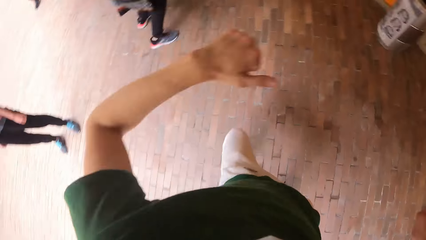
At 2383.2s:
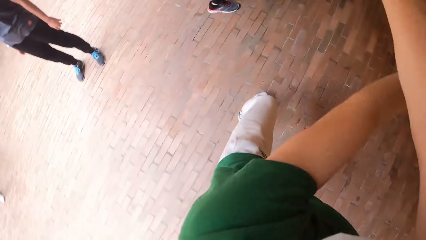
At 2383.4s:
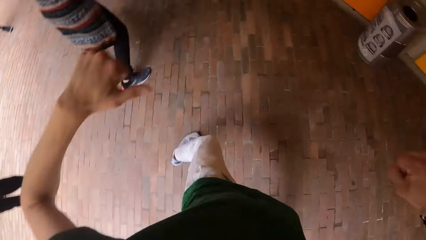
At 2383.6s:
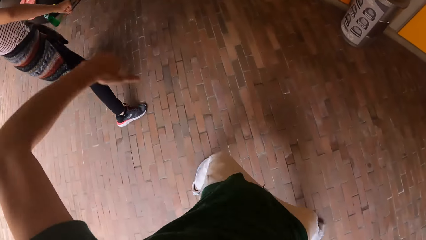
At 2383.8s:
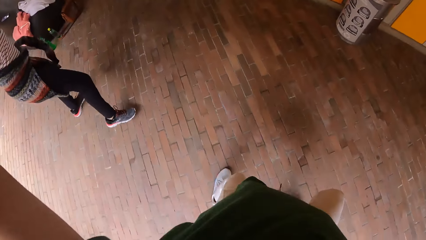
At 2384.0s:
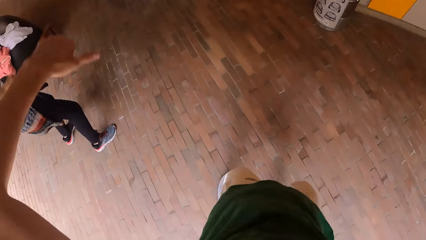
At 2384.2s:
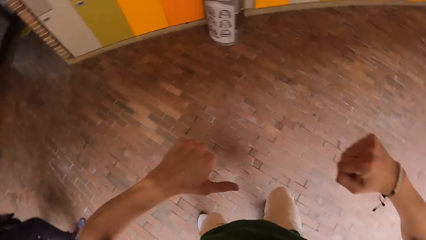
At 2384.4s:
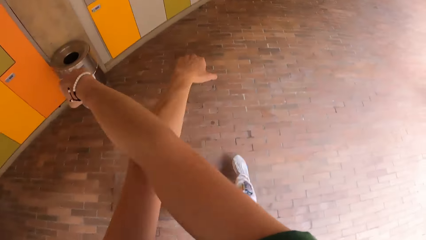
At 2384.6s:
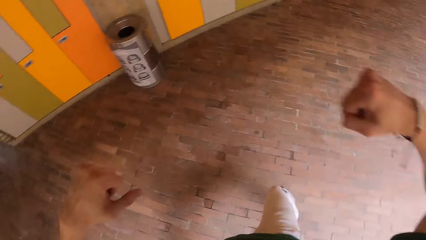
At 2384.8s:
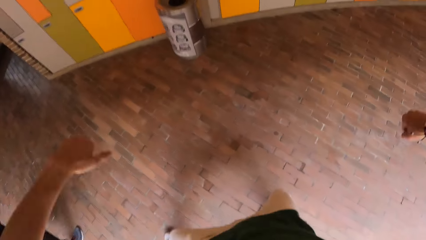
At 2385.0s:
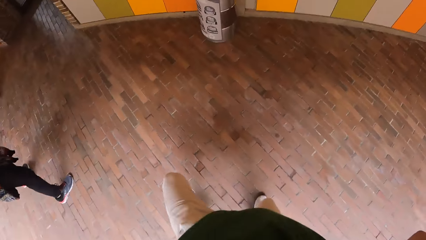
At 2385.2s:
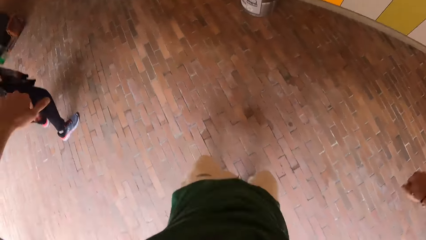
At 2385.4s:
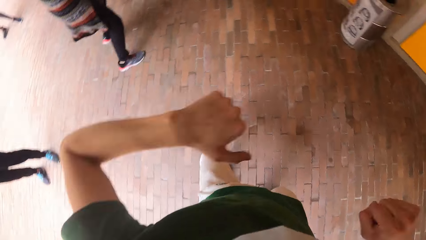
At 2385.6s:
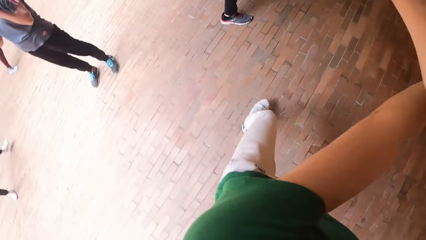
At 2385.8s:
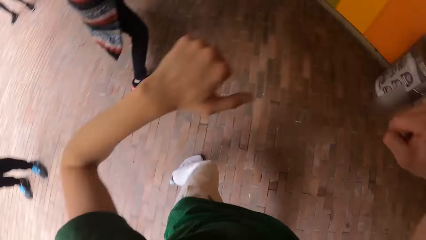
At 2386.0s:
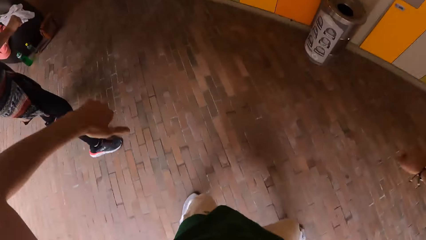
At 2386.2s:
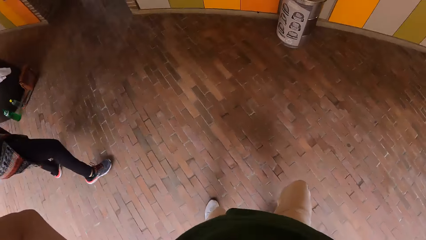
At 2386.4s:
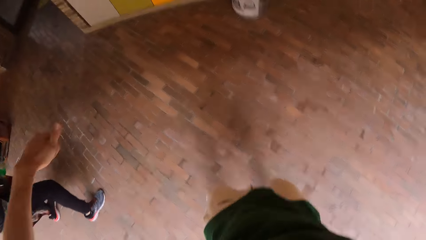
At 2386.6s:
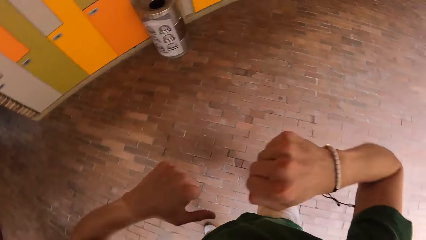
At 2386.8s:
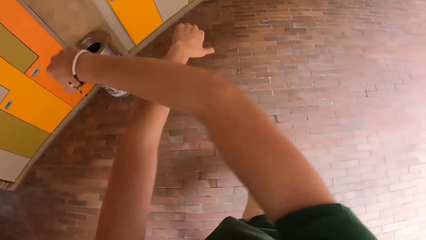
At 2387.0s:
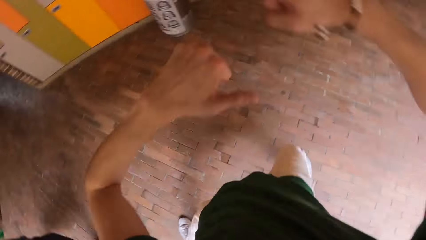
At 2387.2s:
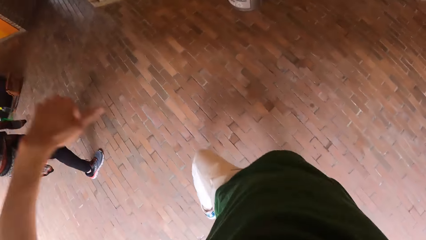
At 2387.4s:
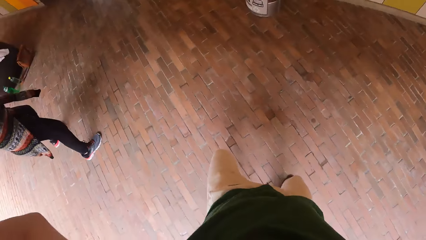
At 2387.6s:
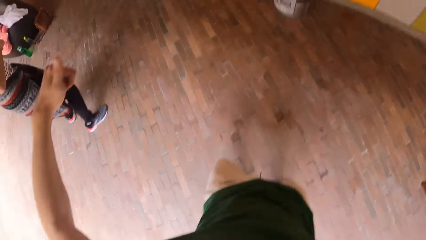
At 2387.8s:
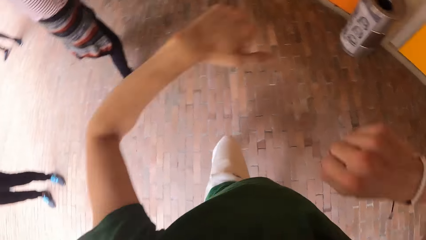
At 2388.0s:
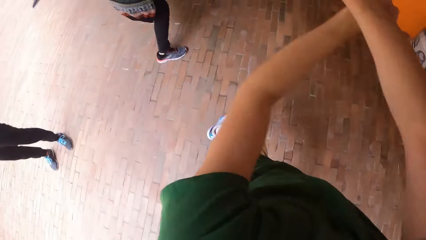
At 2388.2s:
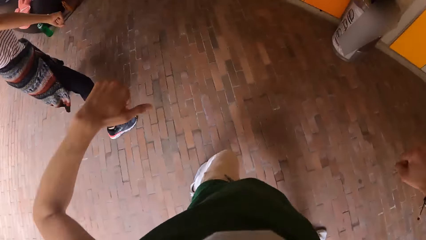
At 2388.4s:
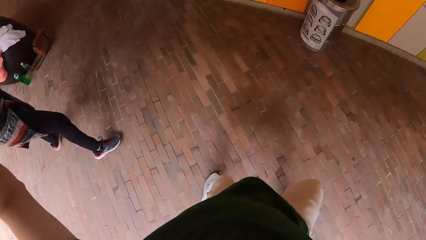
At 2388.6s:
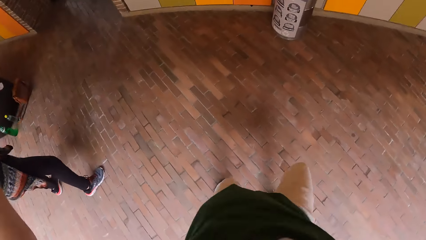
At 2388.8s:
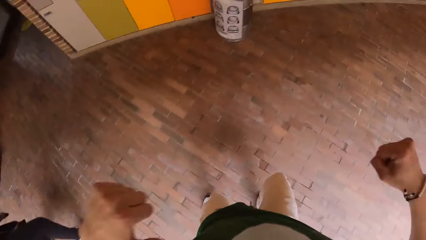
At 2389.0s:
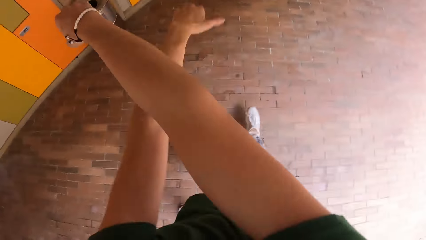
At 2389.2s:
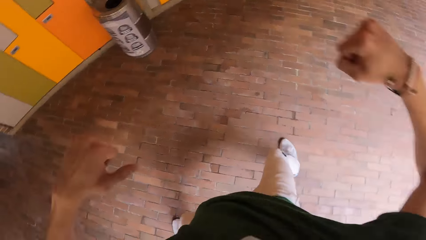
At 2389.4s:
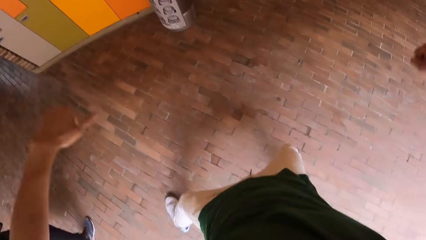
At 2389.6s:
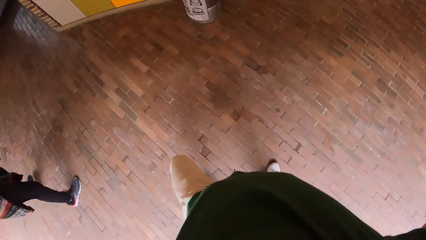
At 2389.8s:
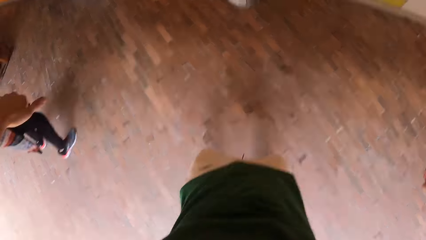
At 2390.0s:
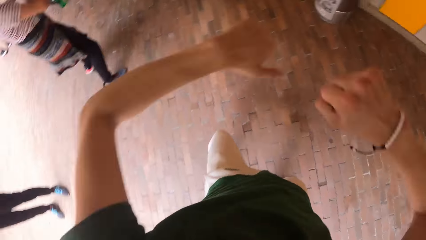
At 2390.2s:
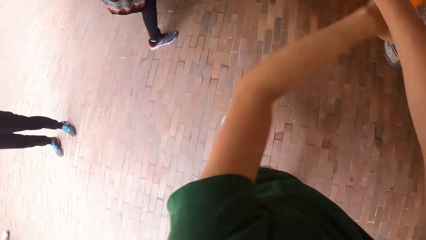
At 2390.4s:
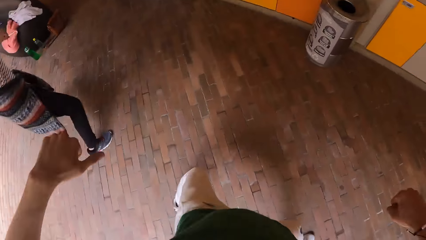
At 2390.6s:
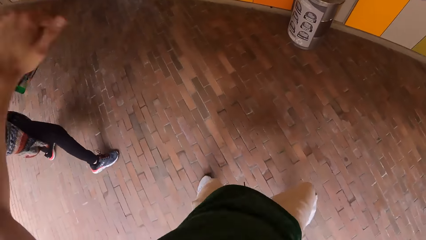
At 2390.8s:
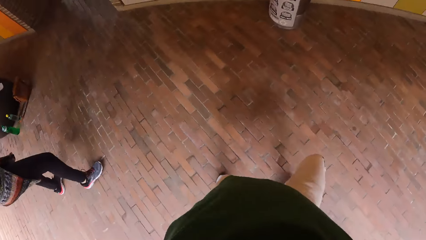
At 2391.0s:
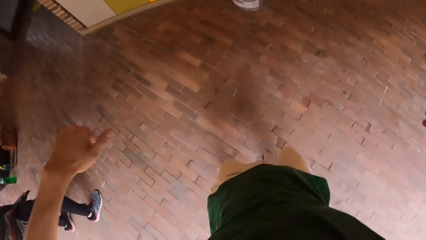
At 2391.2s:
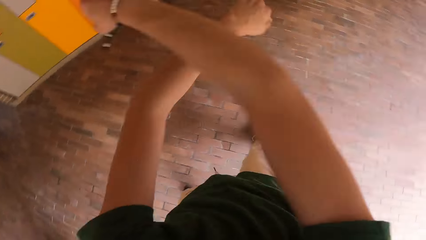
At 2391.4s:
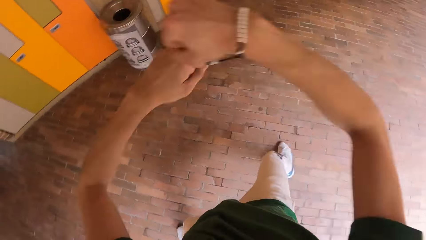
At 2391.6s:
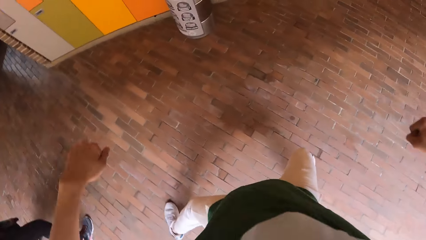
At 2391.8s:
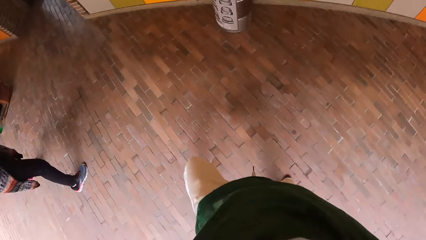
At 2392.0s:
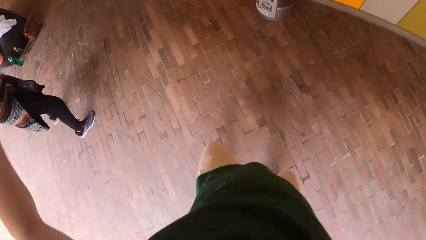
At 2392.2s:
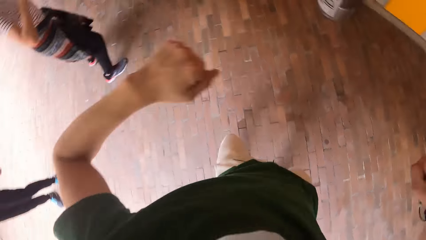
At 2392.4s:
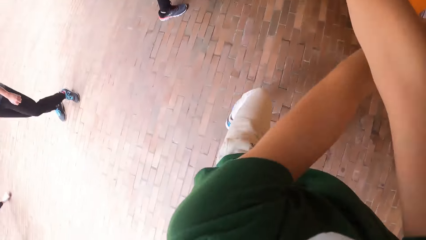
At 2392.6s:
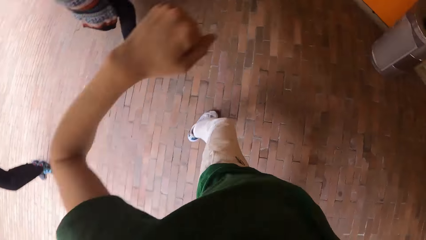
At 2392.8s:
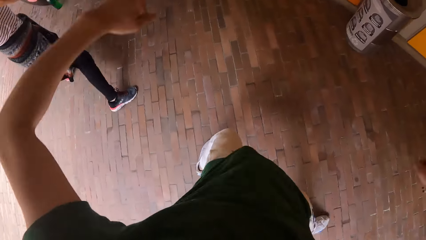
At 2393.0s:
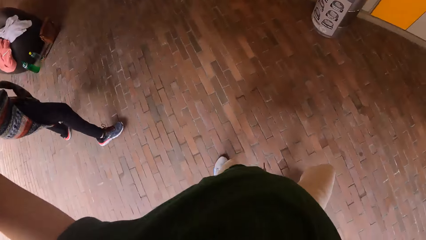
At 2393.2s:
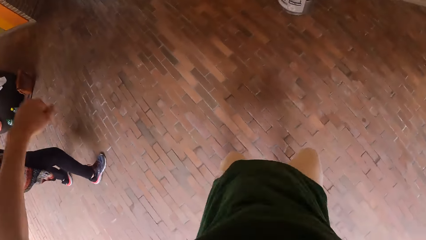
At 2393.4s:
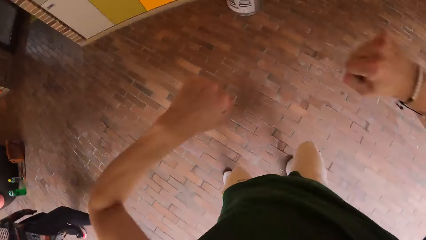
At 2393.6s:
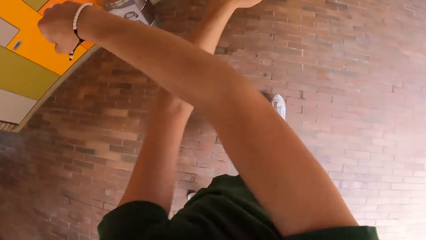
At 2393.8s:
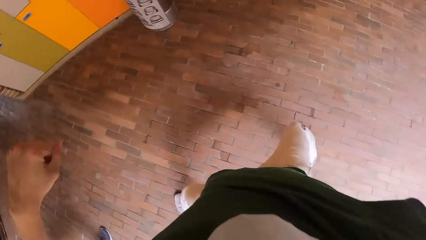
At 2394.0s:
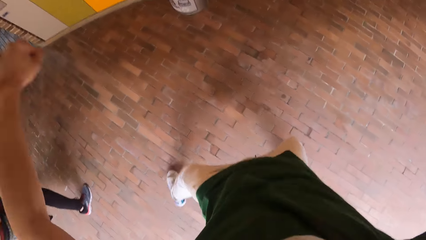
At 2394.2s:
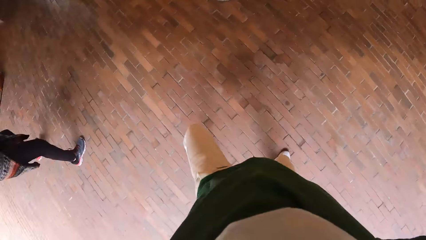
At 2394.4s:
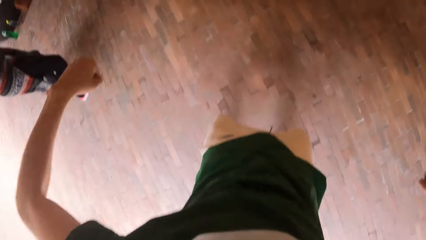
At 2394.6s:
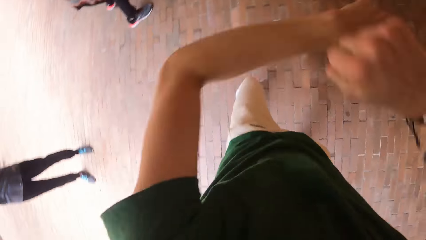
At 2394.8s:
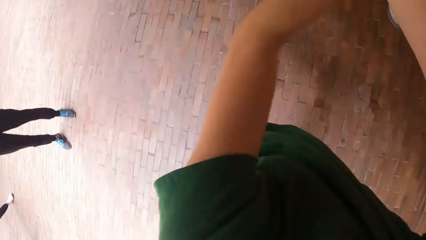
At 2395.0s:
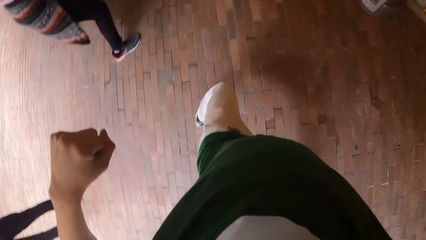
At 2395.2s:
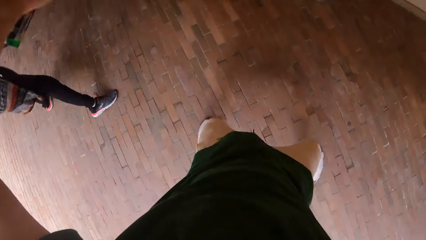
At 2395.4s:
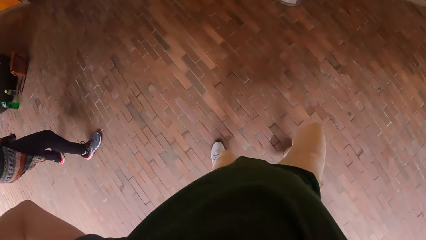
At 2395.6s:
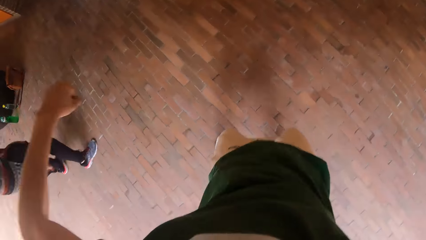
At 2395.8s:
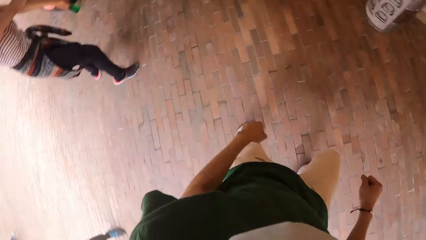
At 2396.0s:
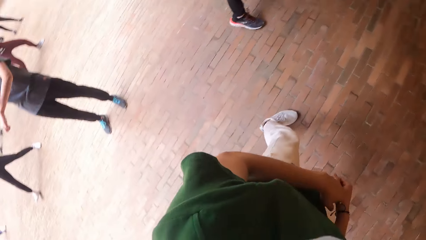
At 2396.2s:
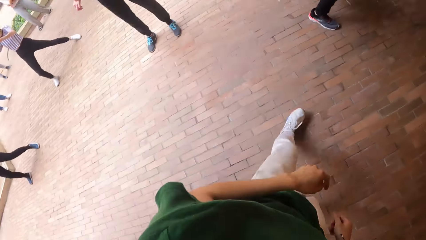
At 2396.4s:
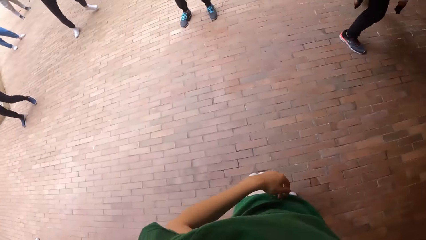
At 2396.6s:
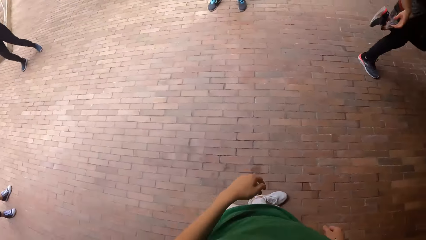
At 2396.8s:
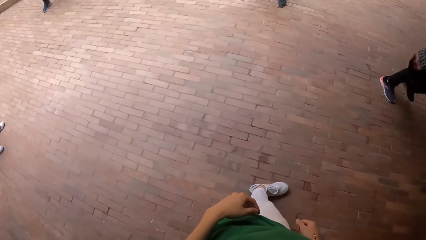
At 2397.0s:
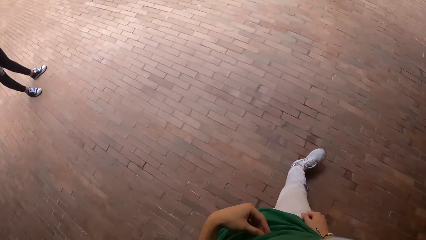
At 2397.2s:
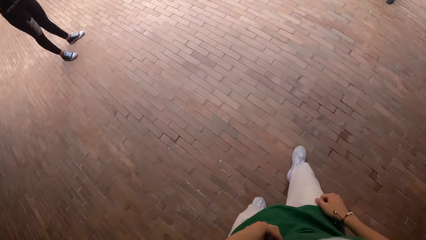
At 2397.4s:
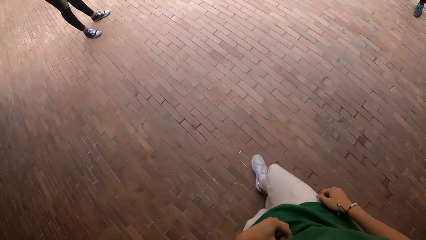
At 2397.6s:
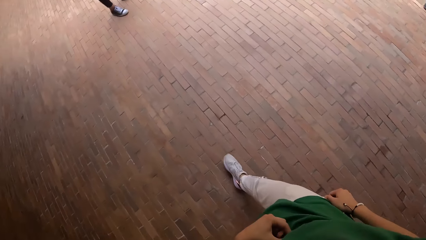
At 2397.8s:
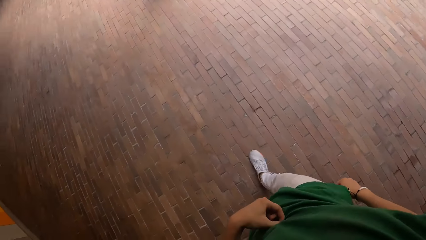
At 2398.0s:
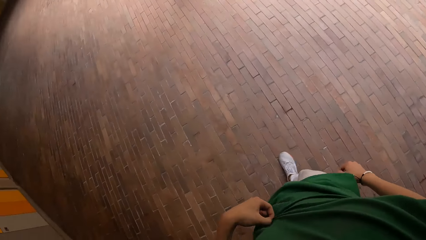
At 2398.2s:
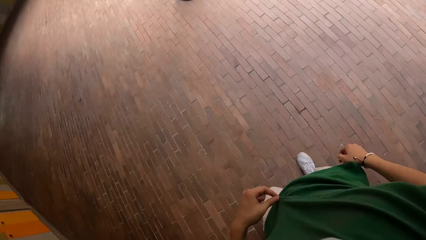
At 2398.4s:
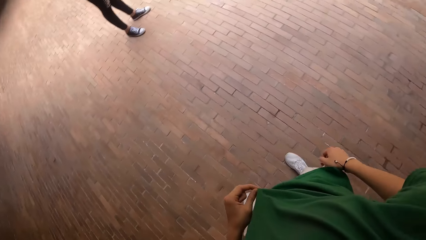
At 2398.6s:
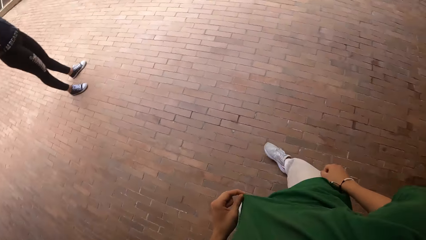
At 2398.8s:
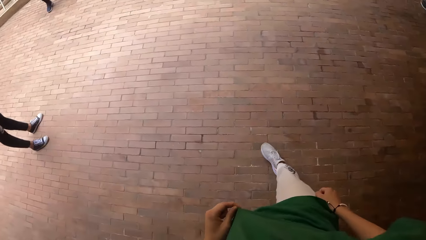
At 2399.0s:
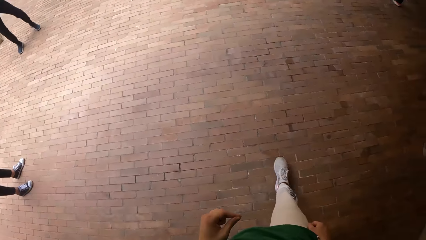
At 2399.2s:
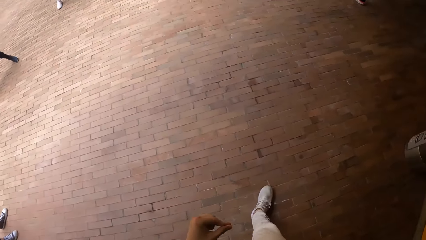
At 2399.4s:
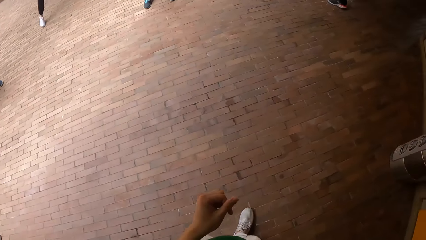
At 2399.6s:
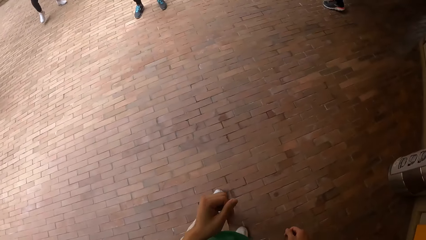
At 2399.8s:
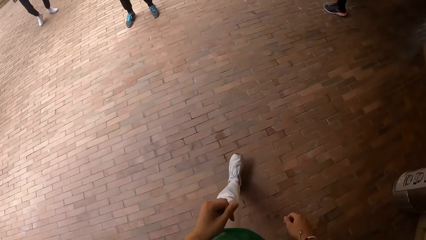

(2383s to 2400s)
The camera wearer turns back. They walk around.
